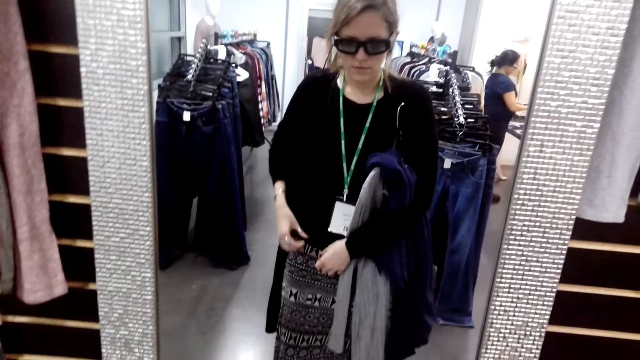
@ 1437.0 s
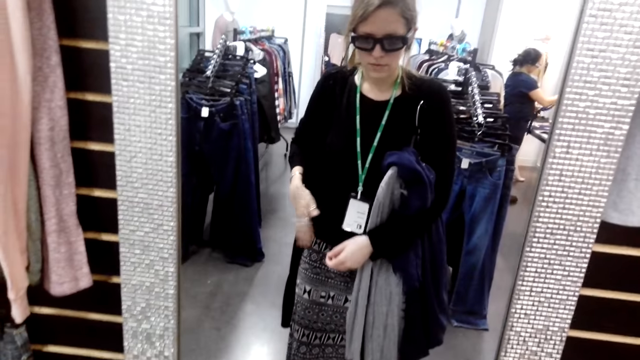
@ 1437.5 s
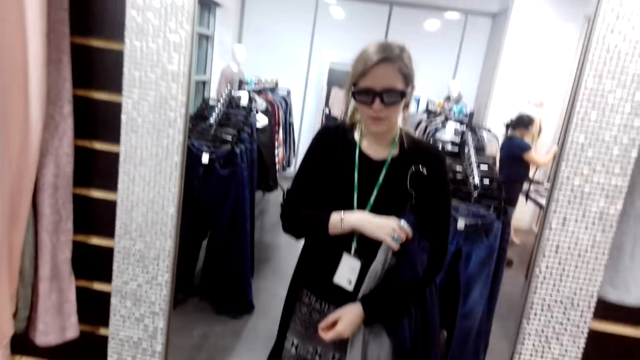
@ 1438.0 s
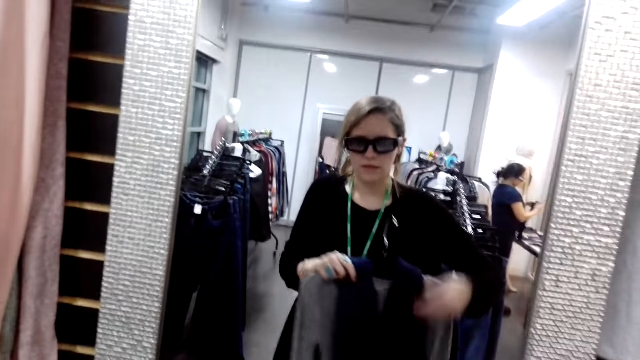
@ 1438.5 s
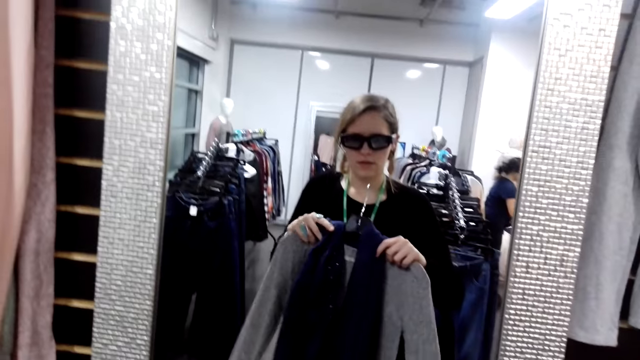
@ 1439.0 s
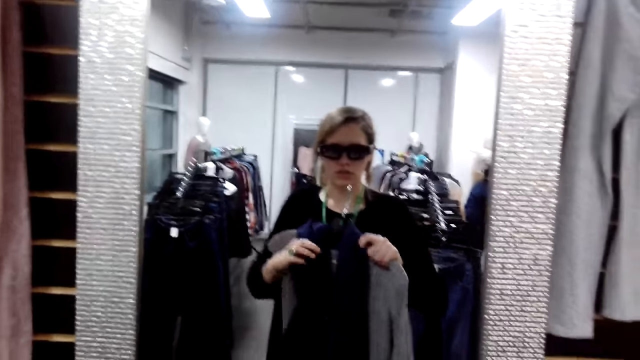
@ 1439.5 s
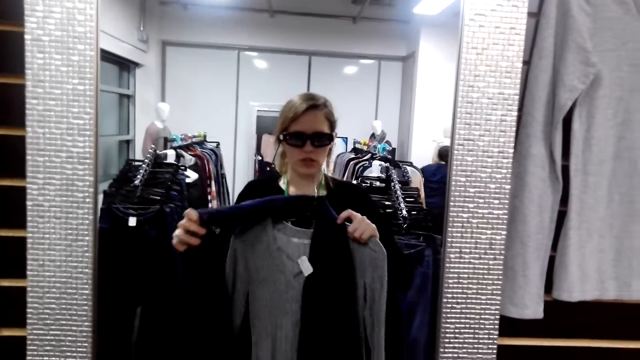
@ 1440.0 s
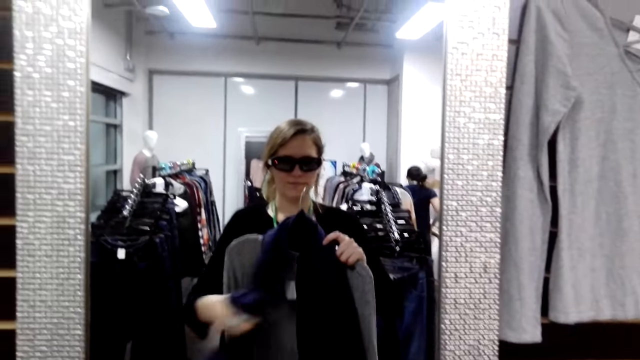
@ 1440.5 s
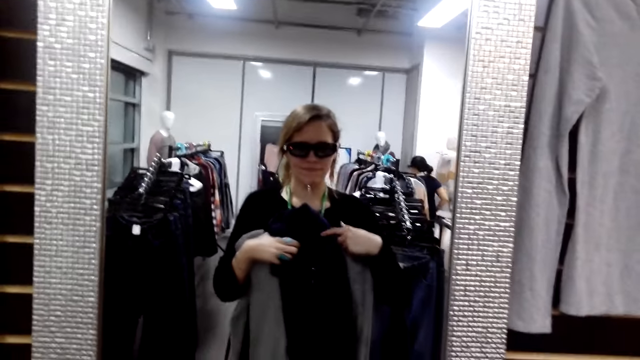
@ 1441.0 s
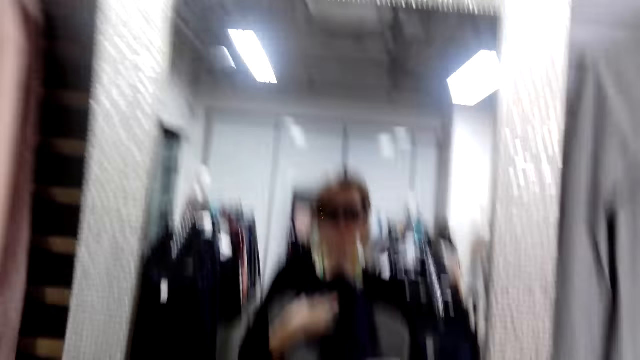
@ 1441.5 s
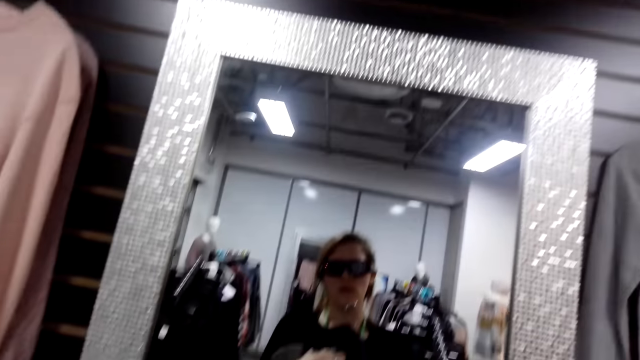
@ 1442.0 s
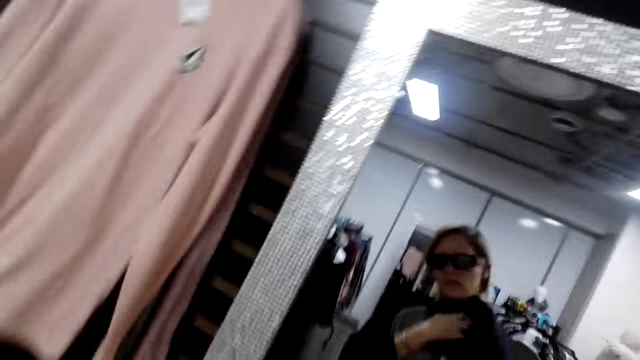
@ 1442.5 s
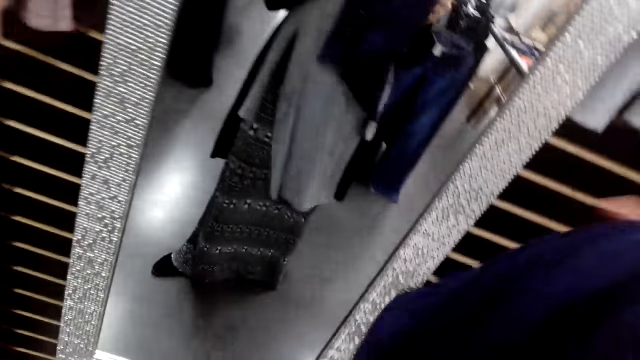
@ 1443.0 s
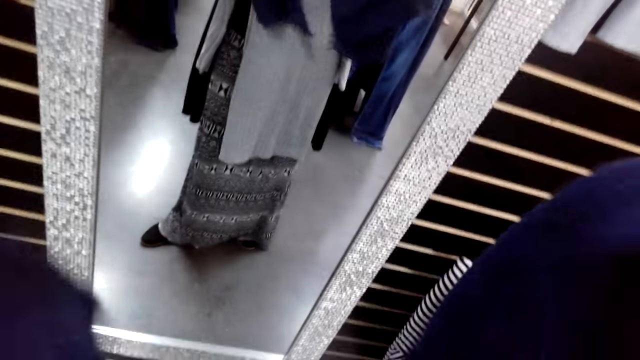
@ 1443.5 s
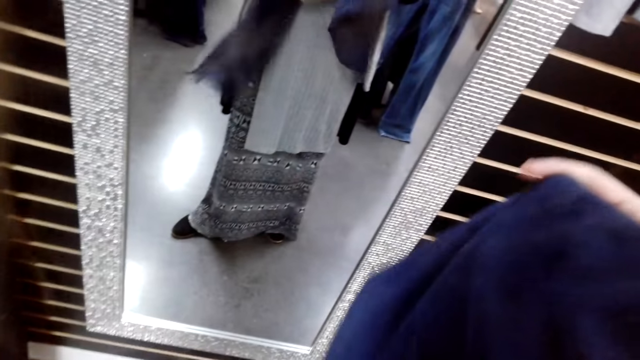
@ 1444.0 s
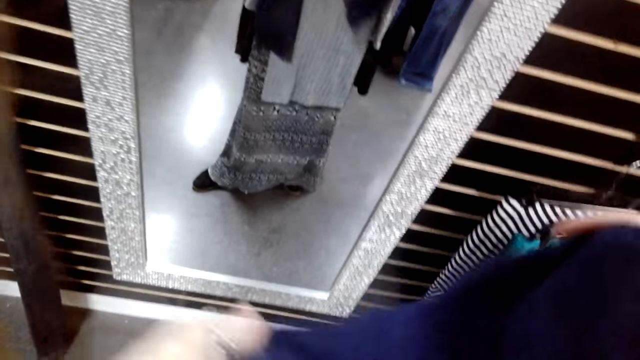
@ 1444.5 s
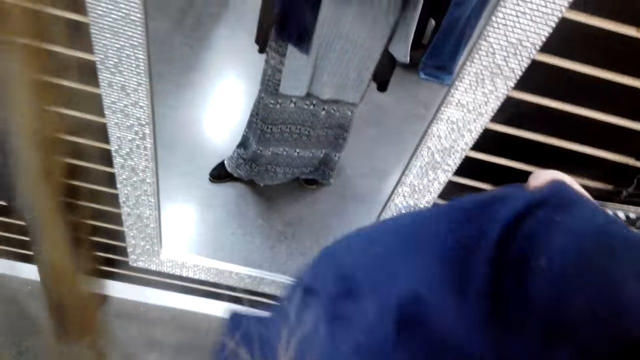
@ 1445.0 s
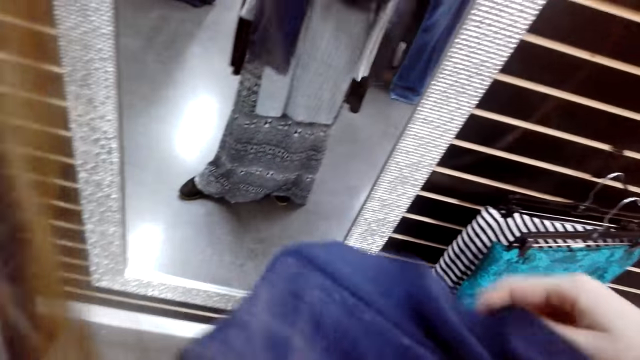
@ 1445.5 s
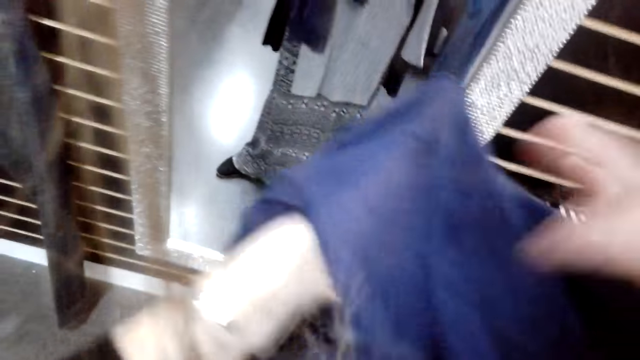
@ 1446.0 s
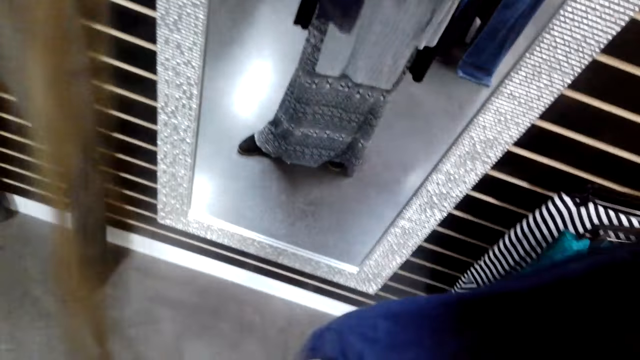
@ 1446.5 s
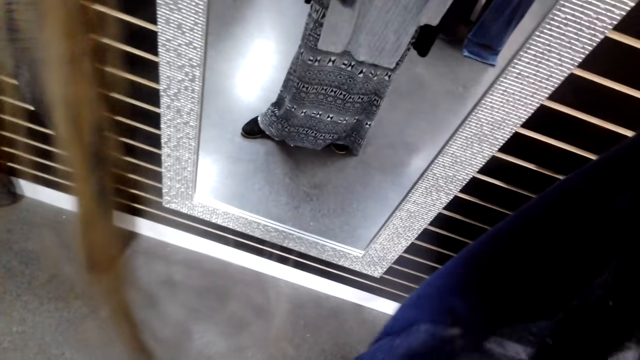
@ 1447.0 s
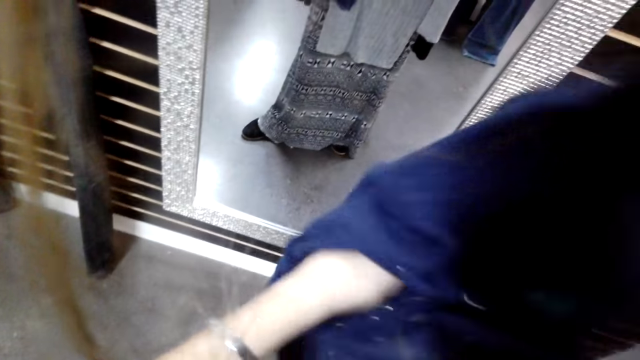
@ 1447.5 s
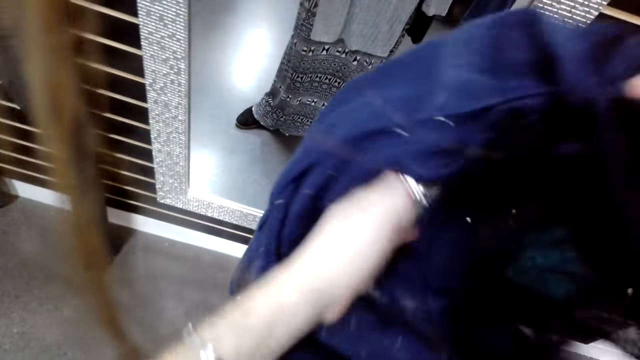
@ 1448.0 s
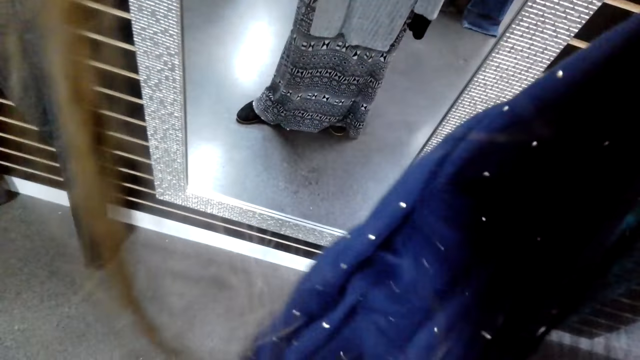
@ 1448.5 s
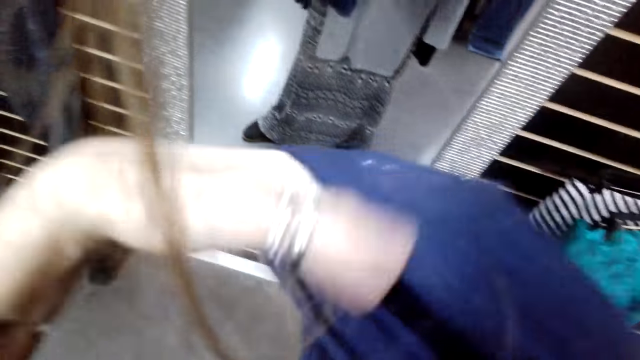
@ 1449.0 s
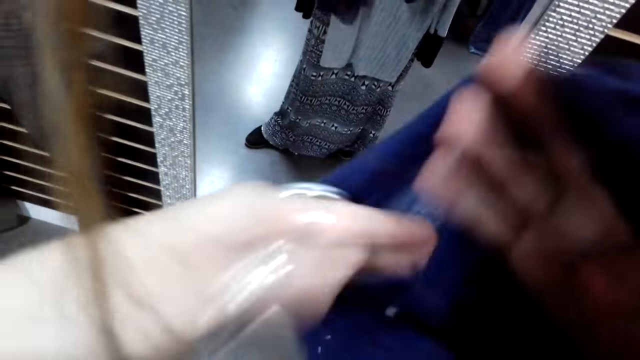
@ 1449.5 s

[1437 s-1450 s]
The camera wearer adjusts a cloth. They put something in the sweater. They hold the cloth. They turn to the side. They move the shawl around the sweater. They adjust the cloth.

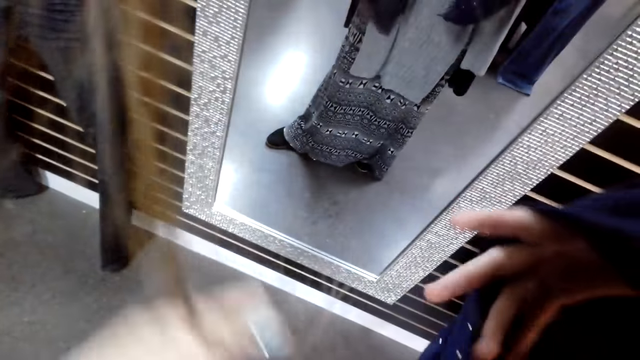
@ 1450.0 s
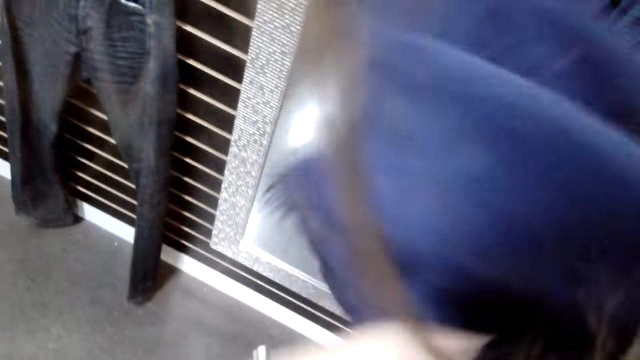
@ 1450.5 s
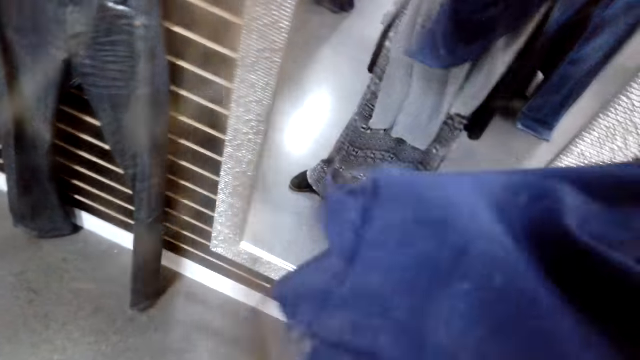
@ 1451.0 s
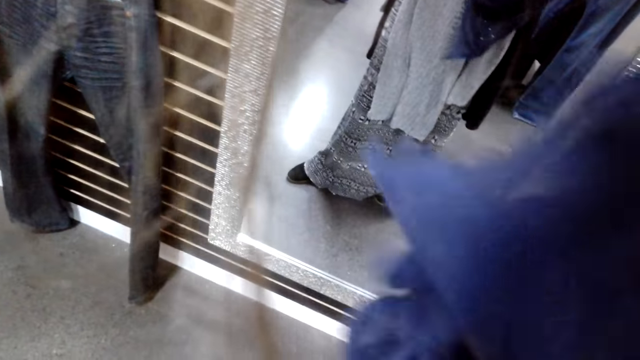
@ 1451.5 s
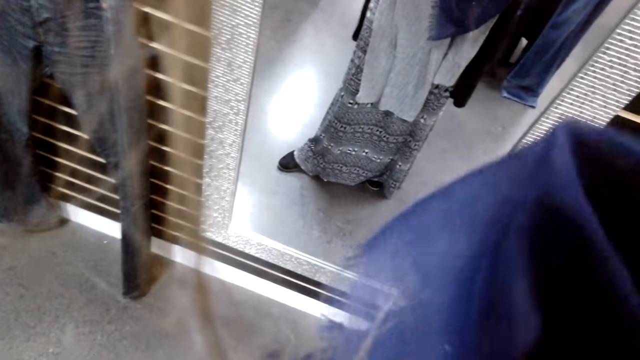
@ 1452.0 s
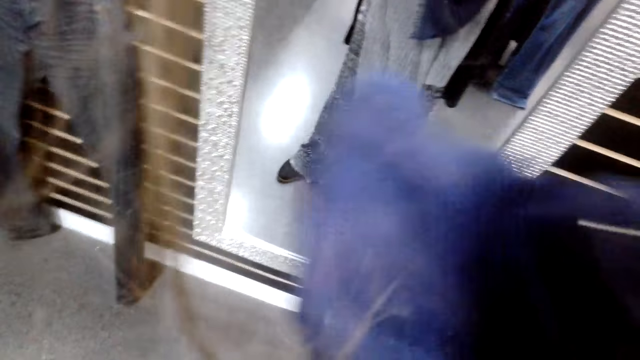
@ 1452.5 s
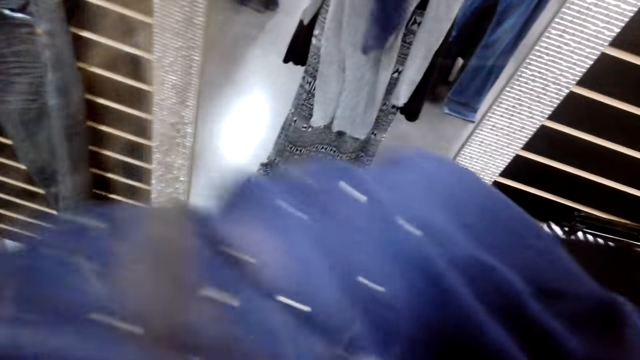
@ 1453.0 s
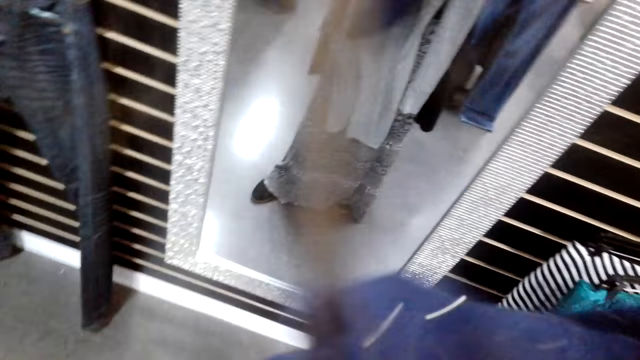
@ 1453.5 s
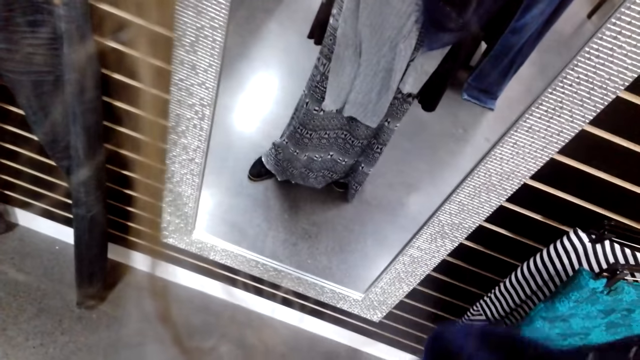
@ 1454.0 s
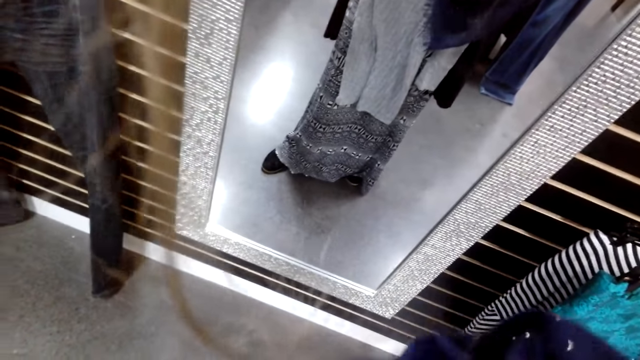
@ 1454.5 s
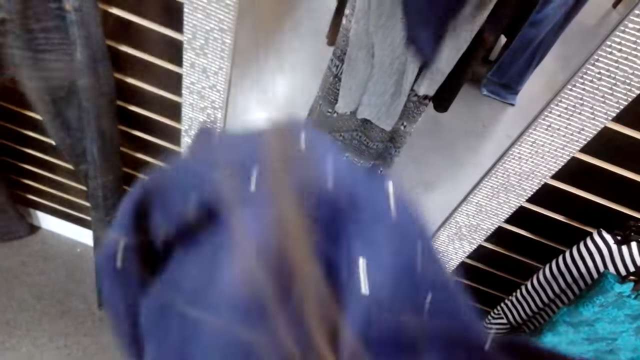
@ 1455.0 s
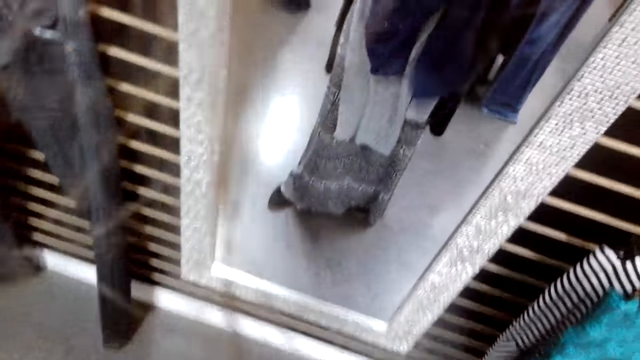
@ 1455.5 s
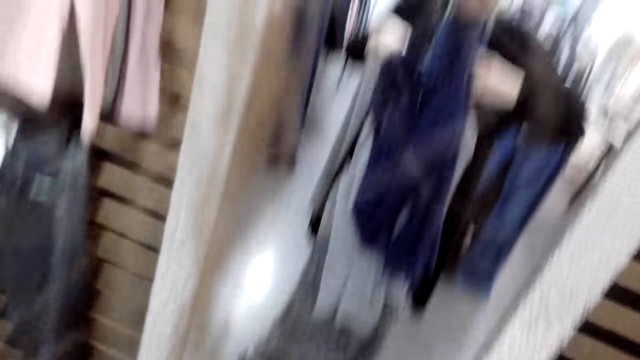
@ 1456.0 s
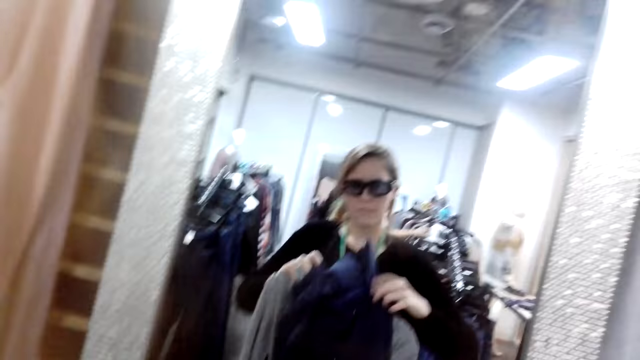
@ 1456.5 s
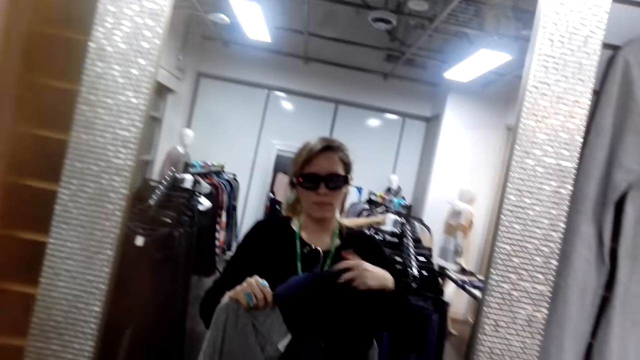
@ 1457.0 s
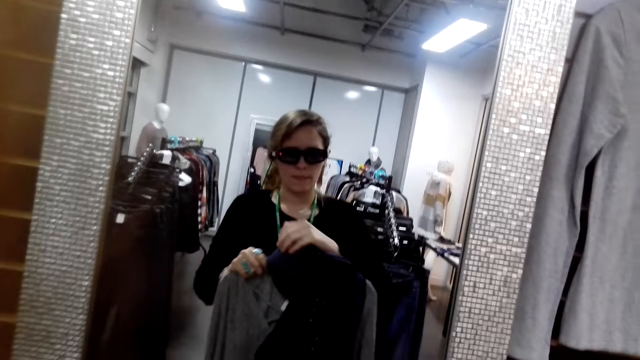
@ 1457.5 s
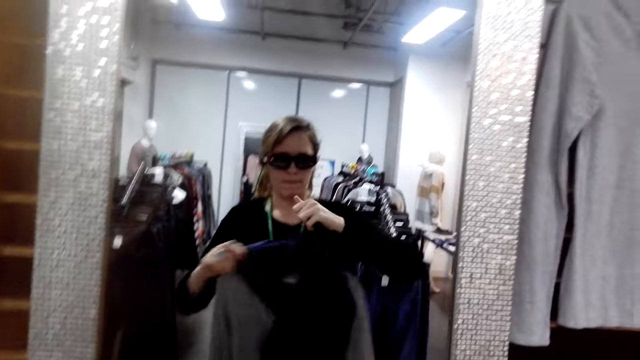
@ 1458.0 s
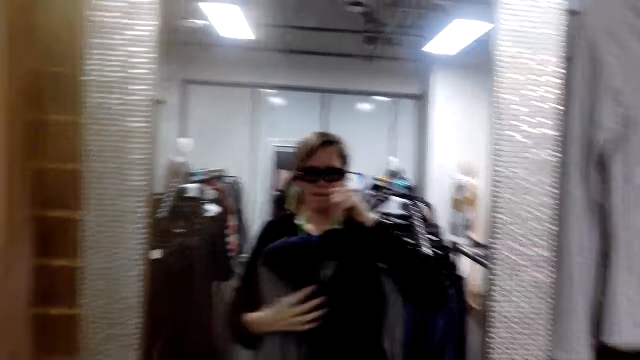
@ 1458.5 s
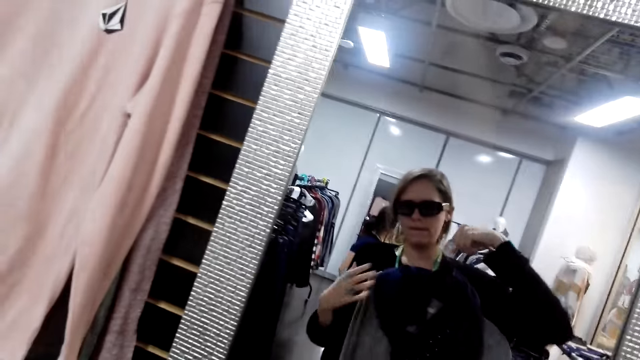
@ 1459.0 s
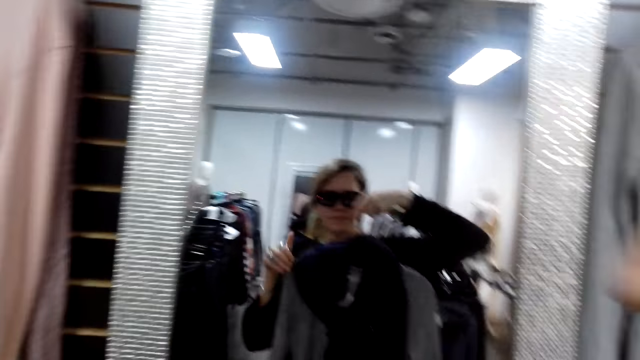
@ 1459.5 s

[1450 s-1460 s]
The camera wearer turns to the side. They adjust a cloth.
